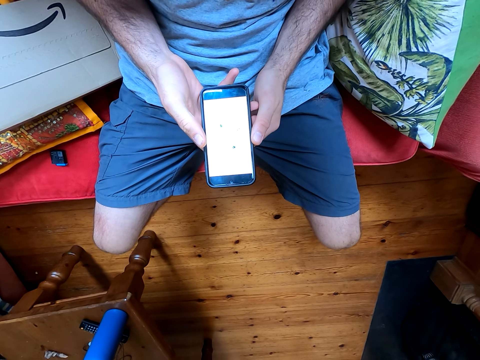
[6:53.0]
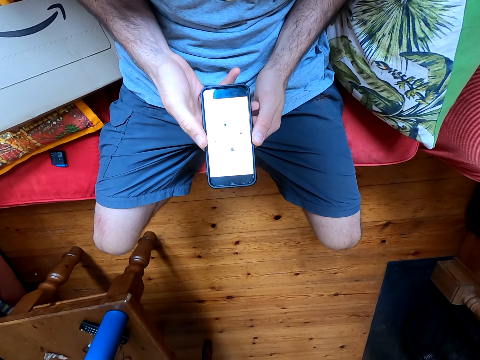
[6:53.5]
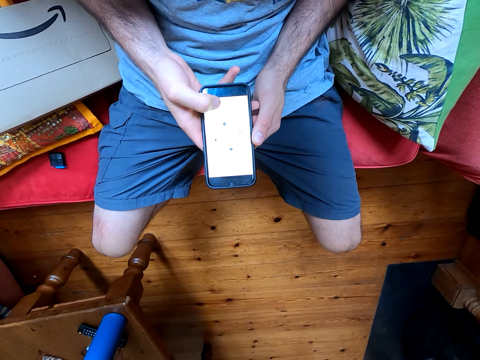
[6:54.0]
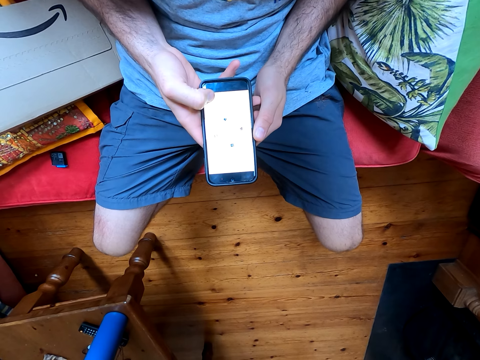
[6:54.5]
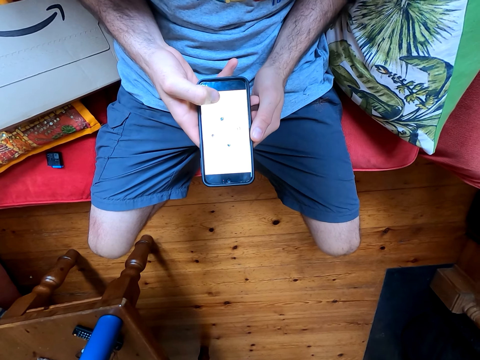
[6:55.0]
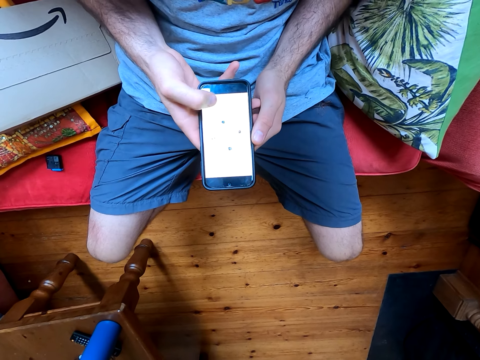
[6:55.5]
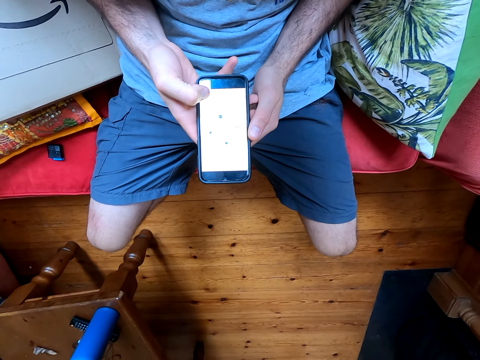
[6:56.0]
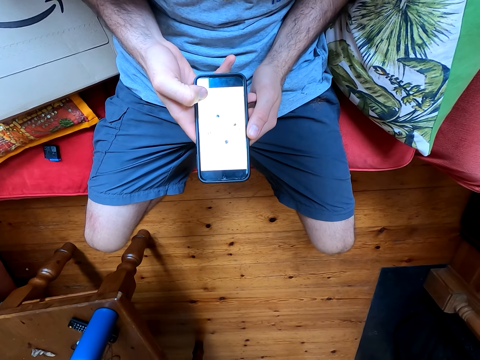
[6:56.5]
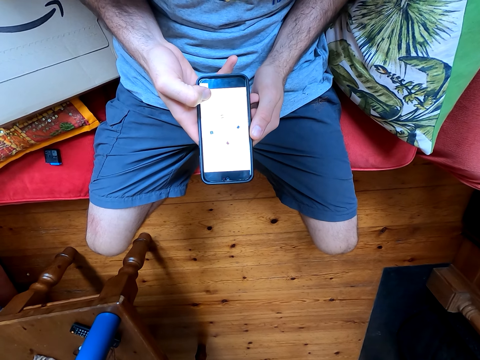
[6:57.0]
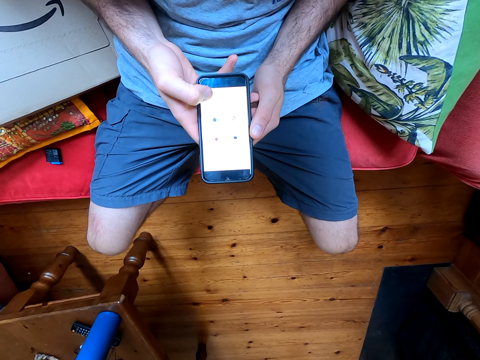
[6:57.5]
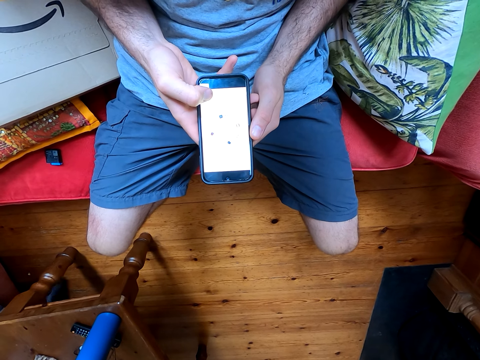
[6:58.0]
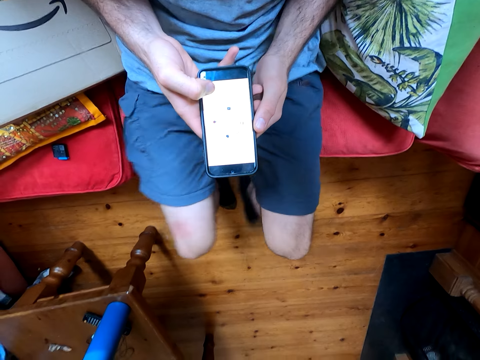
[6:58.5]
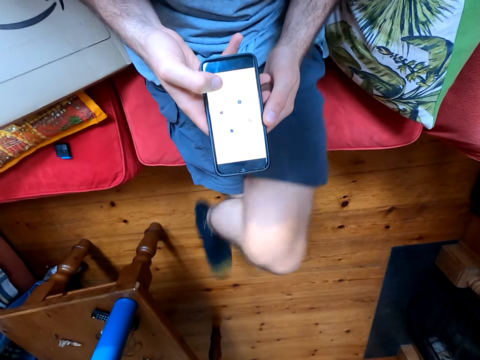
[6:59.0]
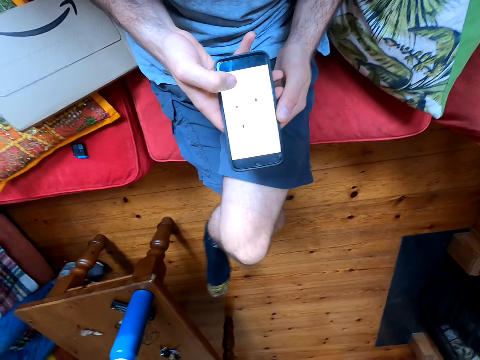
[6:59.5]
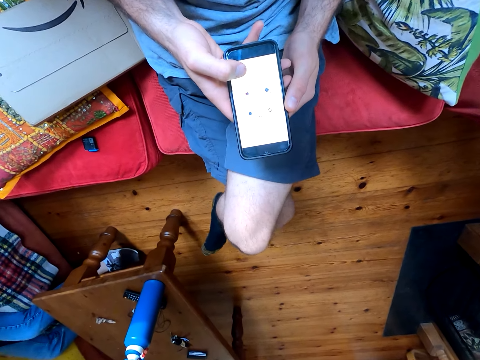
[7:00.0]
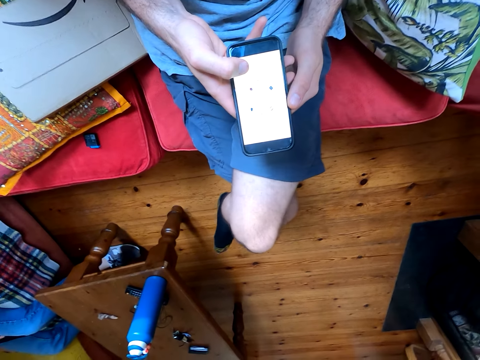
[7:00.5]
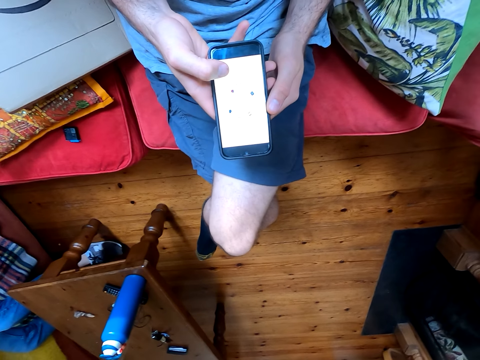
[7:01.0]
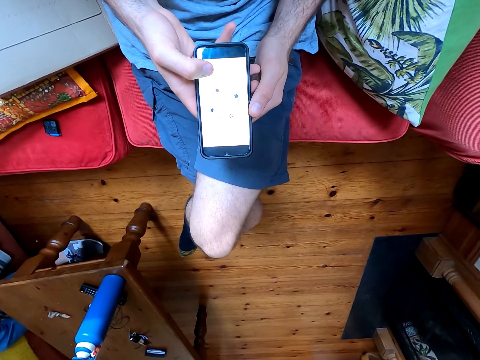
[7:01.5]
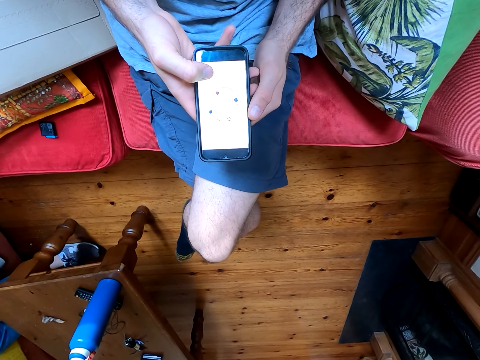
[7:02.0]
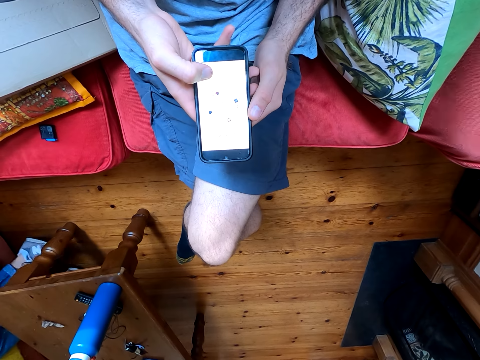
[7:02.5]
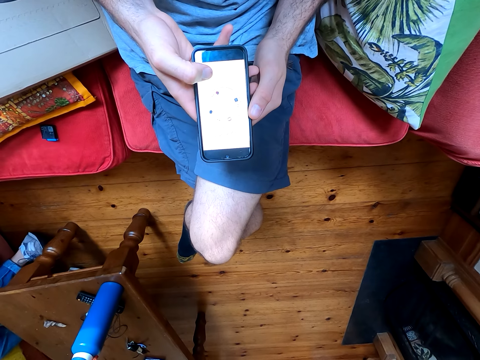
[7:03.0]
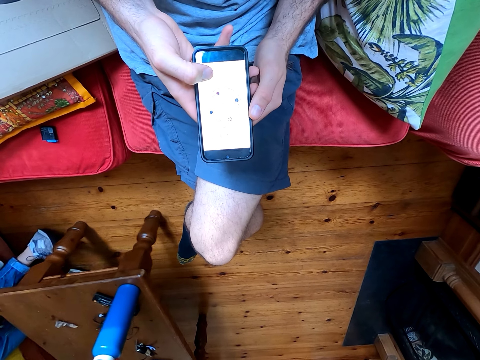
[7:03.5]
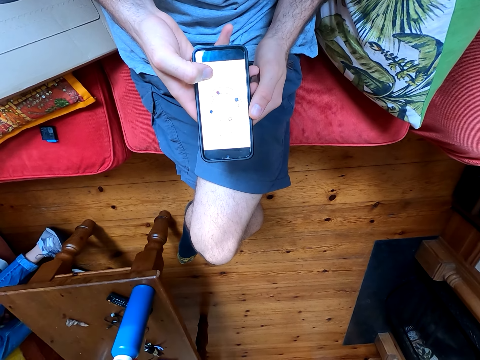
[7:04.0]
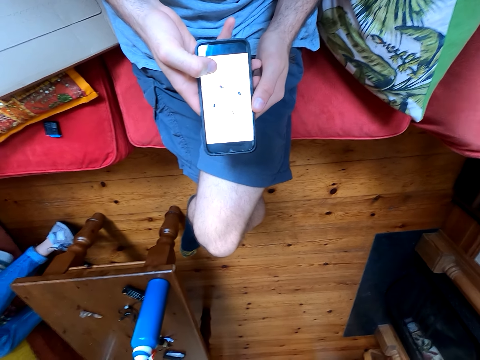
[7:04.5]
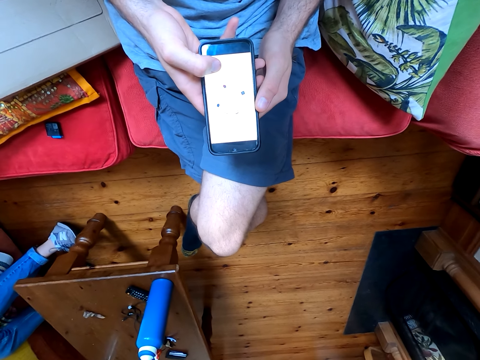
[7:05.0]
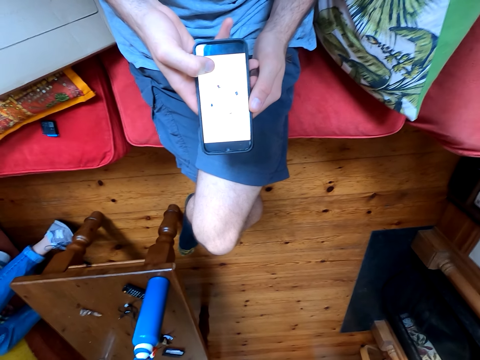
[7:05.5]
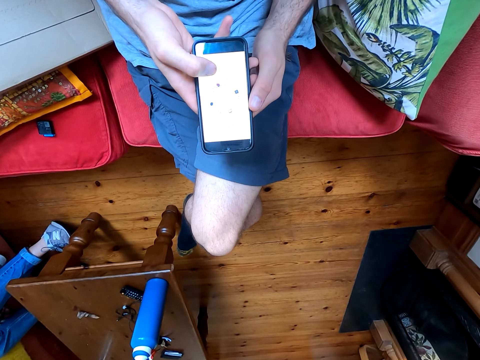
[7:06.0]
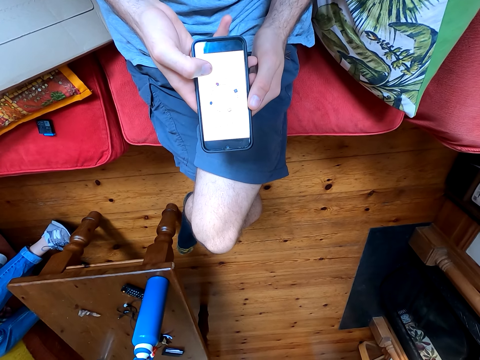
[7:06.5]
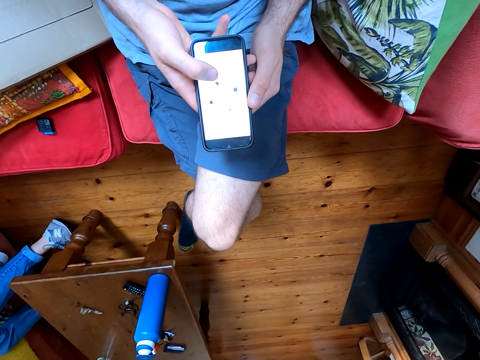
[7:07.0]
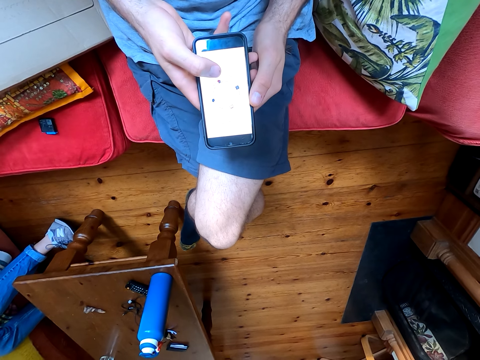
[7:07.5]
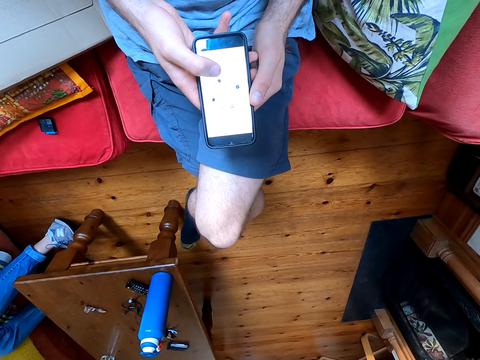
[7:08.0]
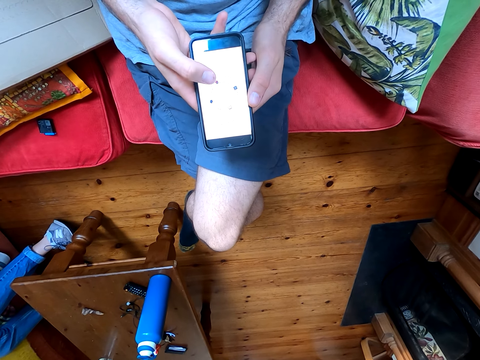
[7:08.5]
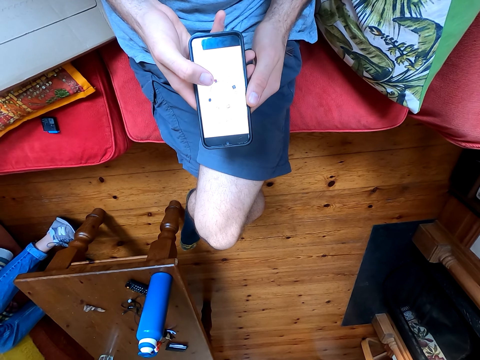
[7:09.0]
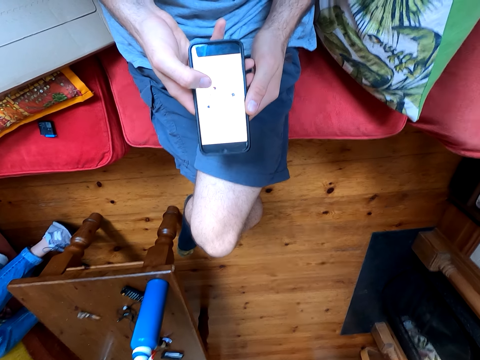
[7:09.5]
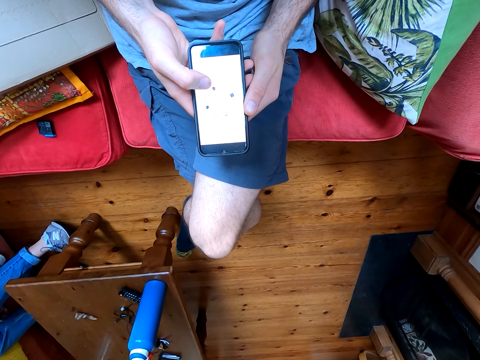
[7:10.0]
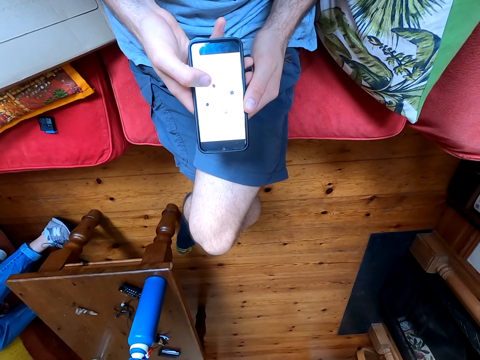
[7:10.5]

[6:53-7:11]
A woman converses with the camera wearer. The camera wearer converses with the woman and uses his phone. They cross their legs together. They converse with the woman. They use the phone. The woman pushes the table. The camera wearer converses with the woman. They use his phone. They converse with the woman.

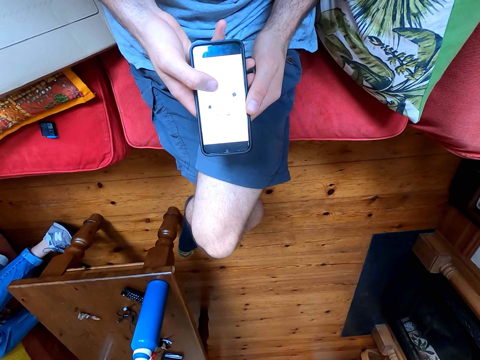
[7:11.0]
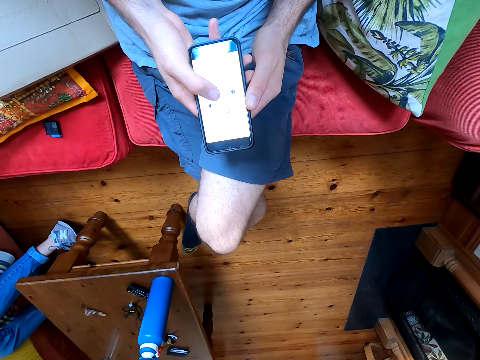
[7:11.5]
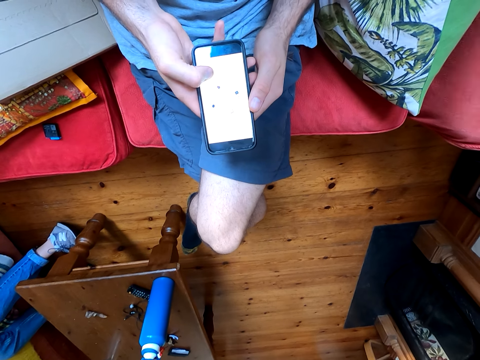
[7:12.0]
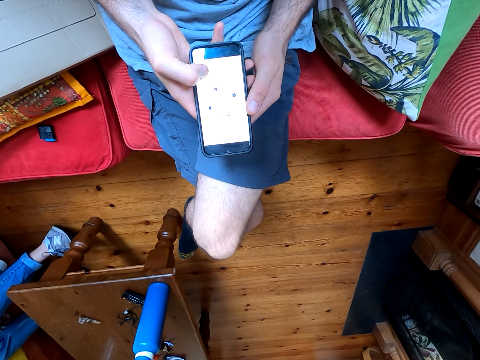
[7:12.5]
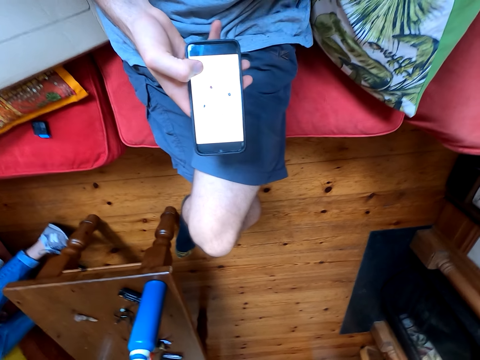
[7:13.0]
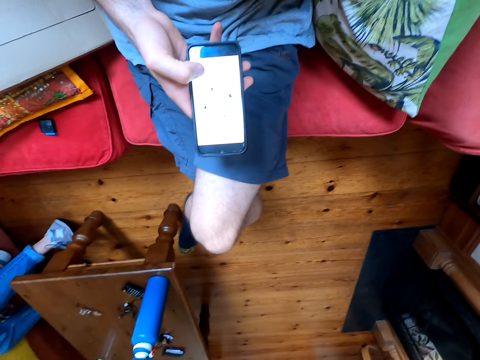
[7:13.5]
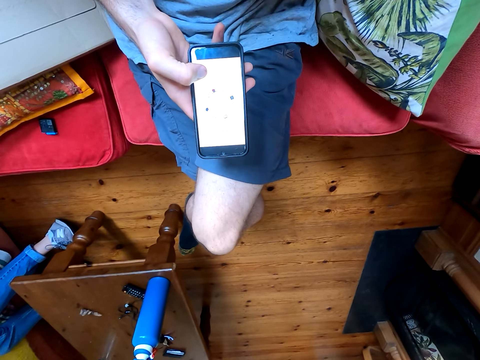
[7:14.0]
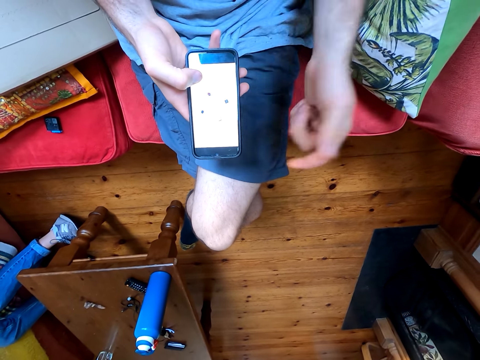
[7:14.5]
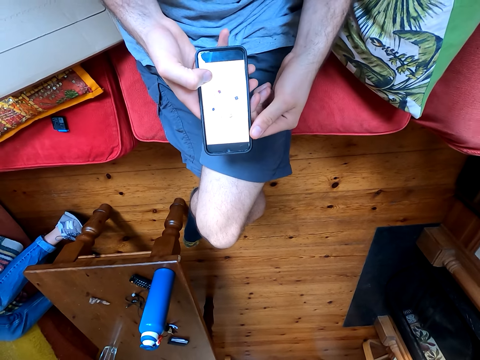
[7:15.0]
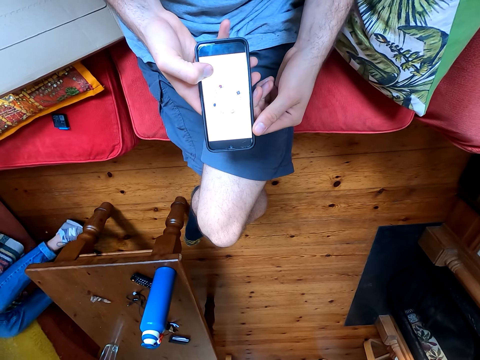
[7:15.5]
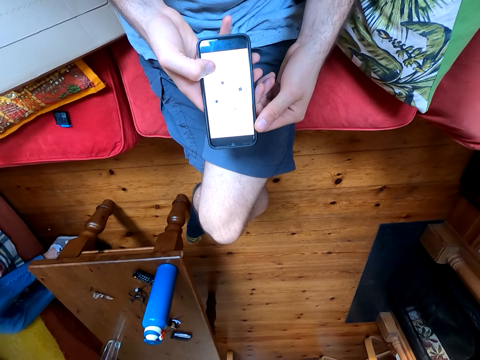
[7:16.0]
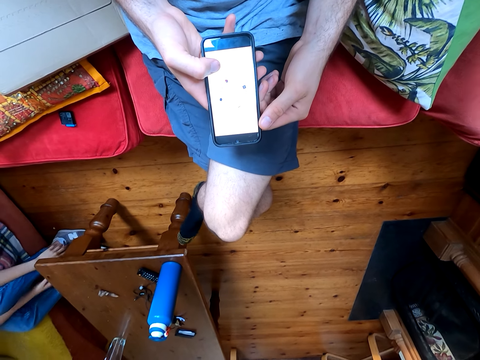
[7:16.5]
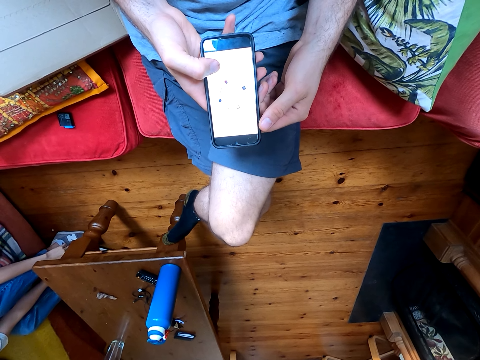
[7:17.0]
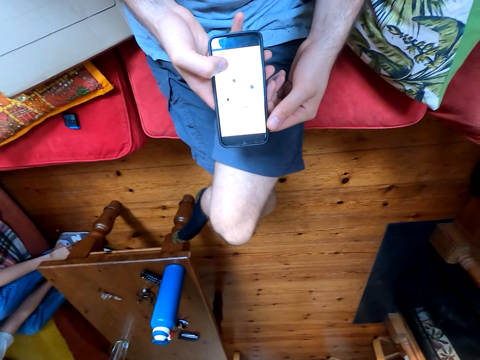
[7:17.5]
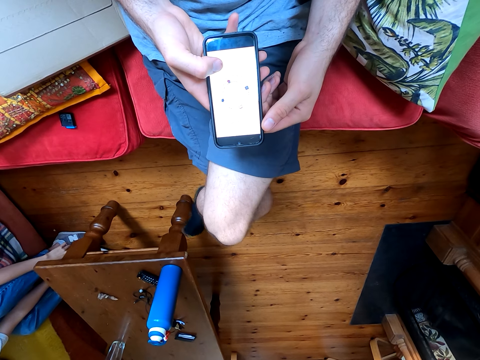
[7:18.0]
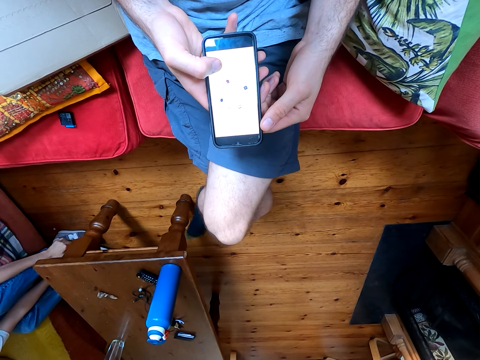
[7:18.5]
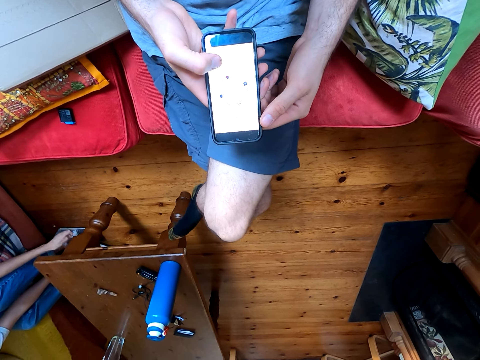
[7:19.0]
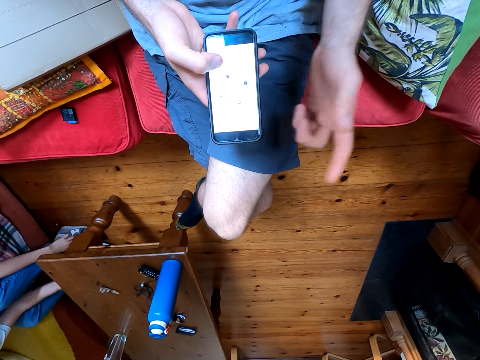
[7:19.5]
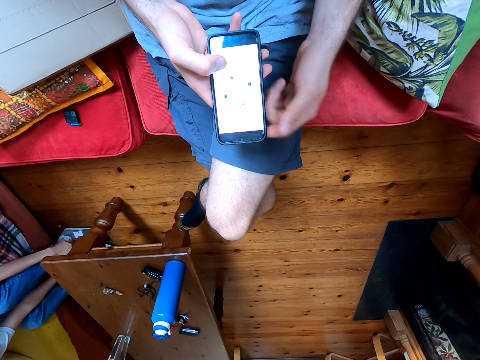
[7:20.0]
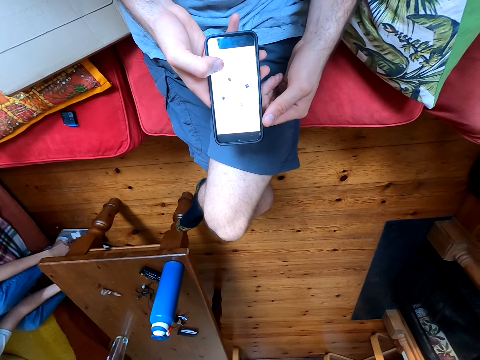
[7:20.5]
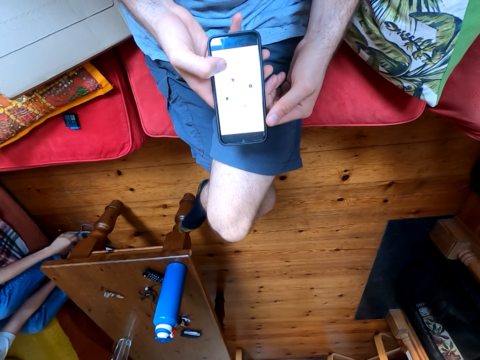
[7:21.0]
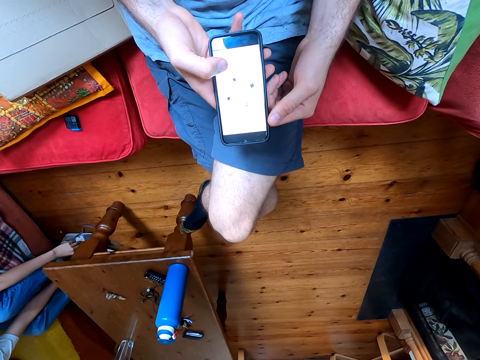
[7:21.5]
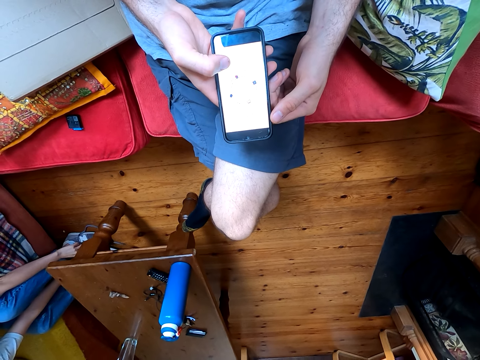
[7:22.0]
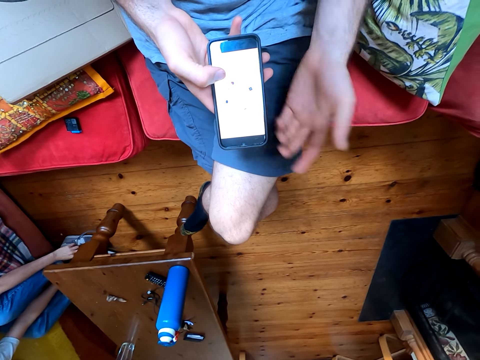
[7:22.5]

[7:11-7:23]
The camera wearer uses his phone. They scratch their face. They converse with a woman. They use the phone. The woman unties her shoes.
